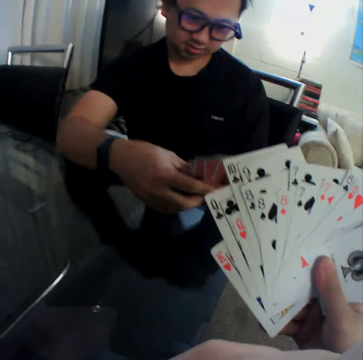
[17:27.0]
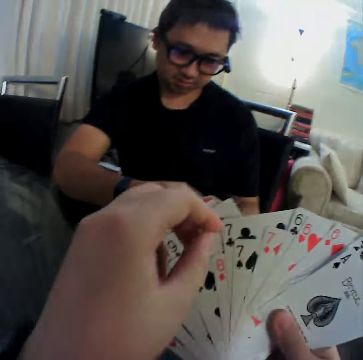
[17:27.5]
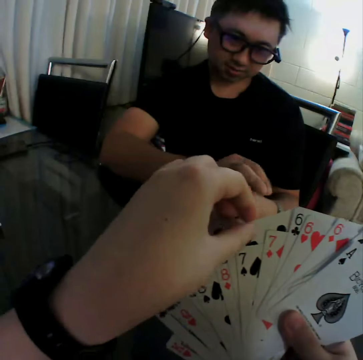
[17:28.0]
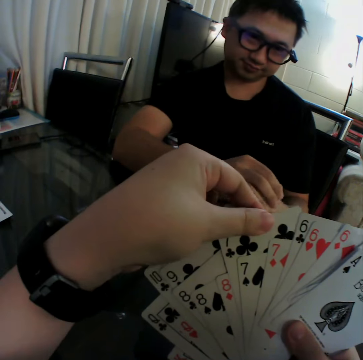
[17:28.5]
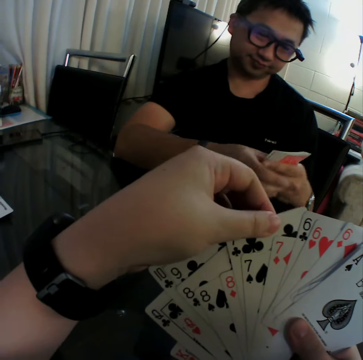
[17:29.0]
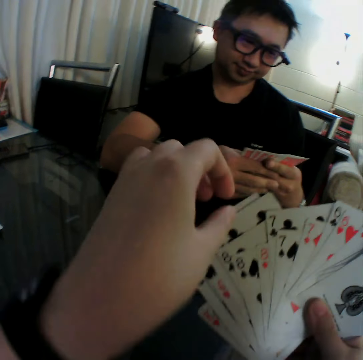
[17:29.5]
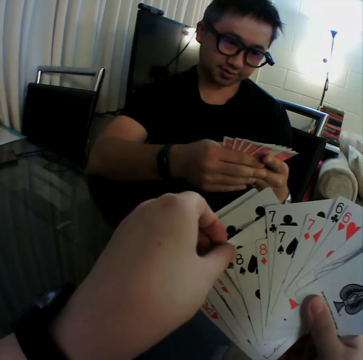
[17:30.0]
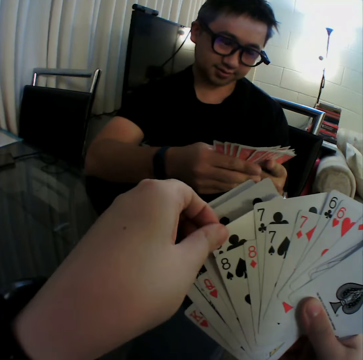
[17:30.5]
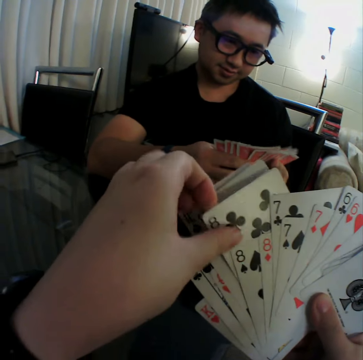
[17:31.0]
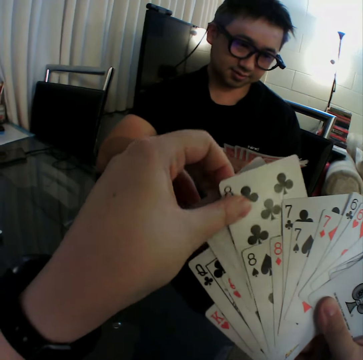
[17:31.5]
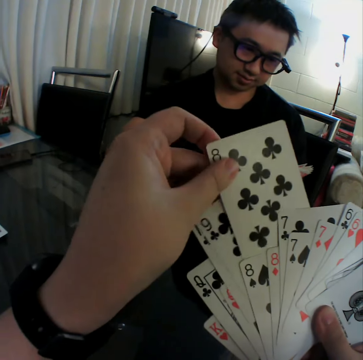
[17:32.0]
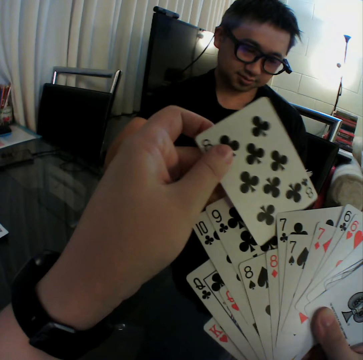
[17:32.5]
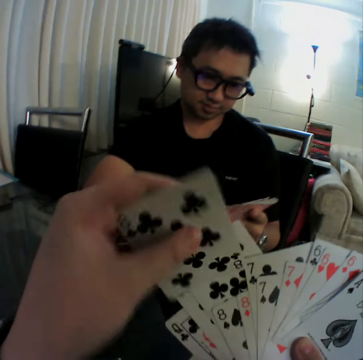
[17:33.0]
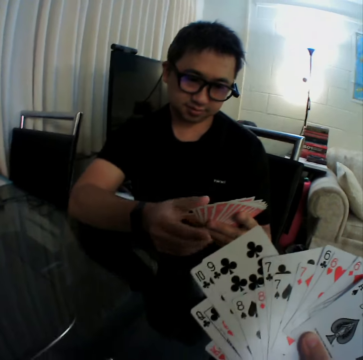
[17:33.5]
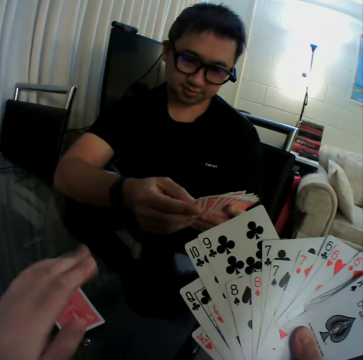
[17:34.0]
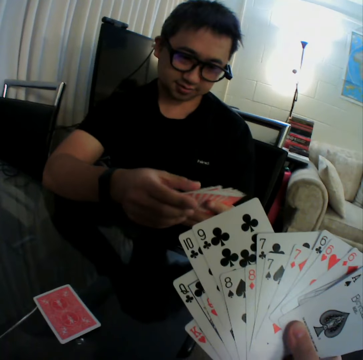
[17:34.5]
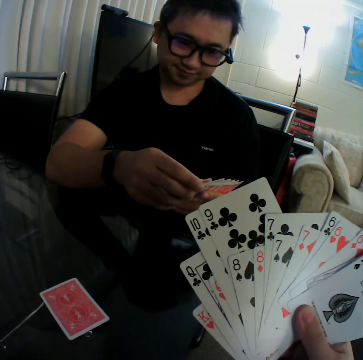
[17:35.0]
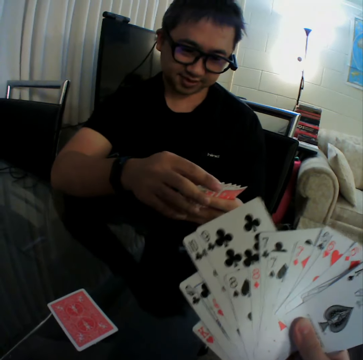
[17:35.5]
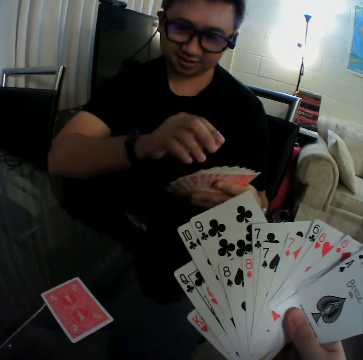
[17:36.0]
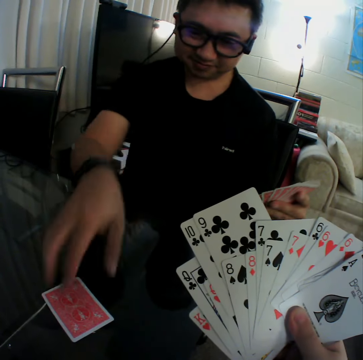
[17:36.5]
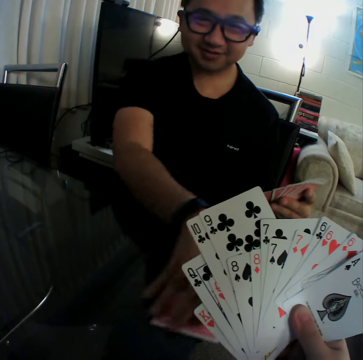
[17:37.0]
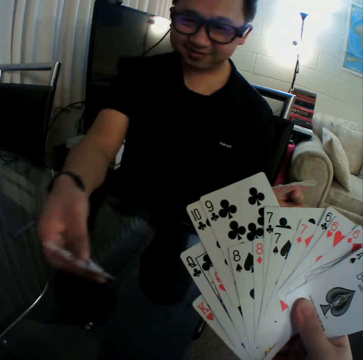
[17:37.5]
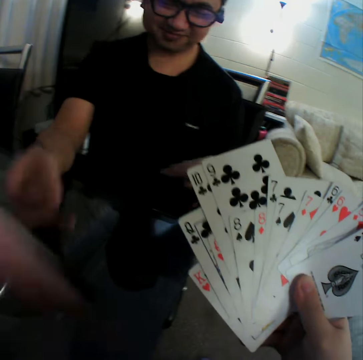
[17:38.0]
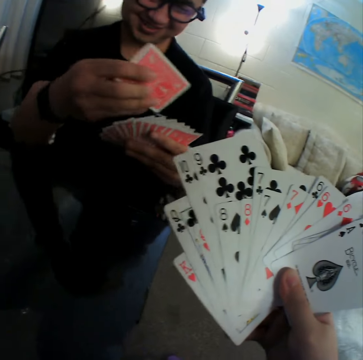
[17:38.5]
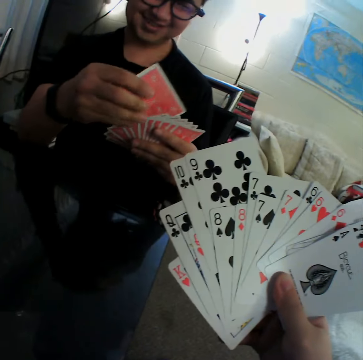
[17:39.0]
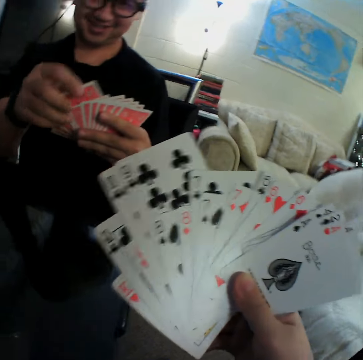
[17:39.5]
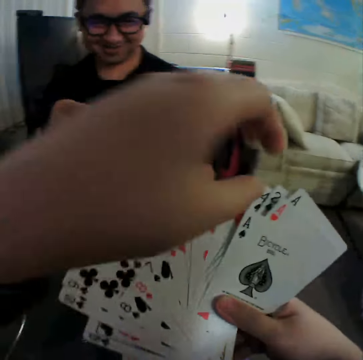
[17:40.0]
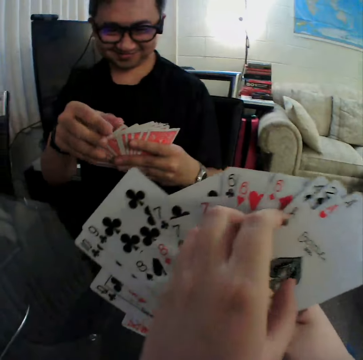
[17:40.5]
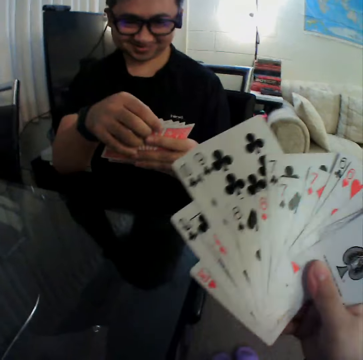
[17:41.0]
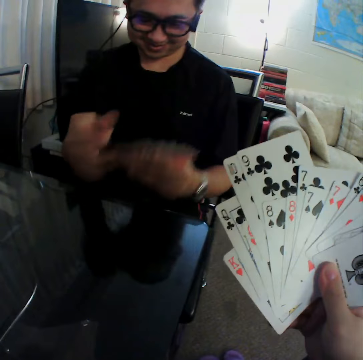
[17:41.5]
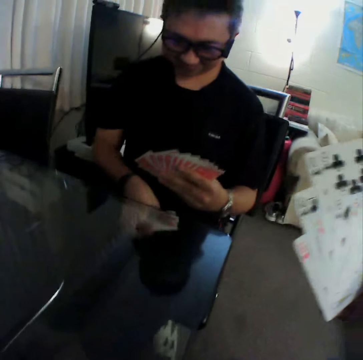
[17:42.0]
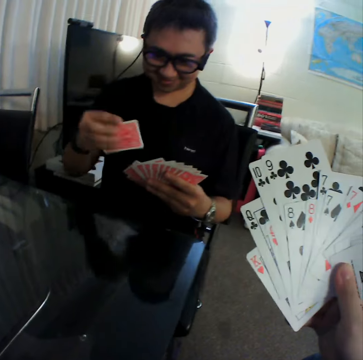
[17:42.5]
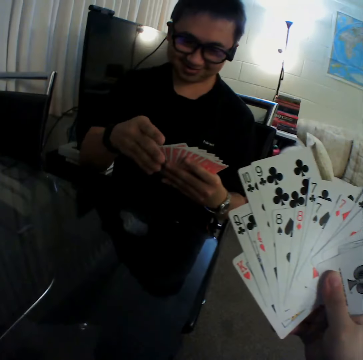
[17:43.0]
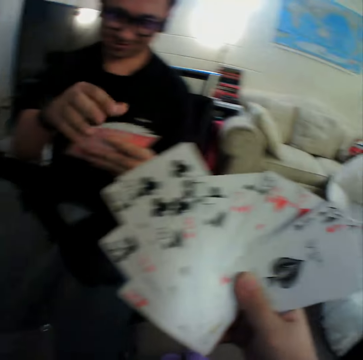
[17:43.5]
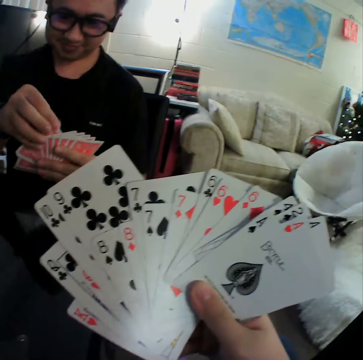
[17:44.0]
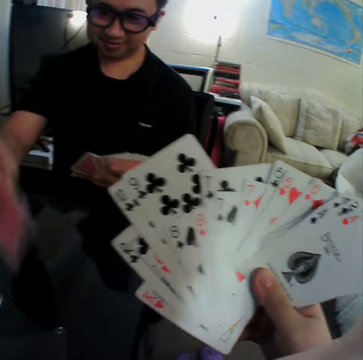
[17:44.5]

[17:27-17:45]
The camera wearer picks cards from a hand. He shuffles the cards in both hands. He drops a card on the table with his left hand. He converses with a man. The man adjusts the cards with a hand, picks cards from the table, and packs some cards on the table with his right hand. The man places a card on the other hand and shuffles the cards in both hands. The camera wearer touches the cards in his right hand with his left hand. The man places a card on the other hand. The camera wearer picks up a card on his lap with his right hand. The man drops a card on the table with his right hand.

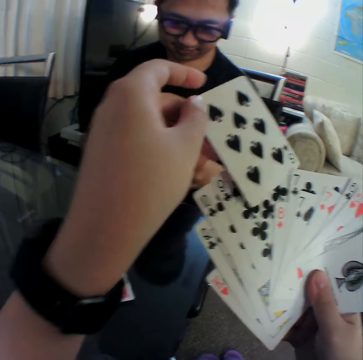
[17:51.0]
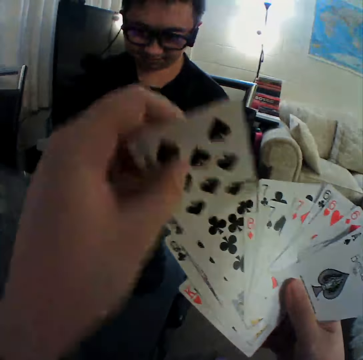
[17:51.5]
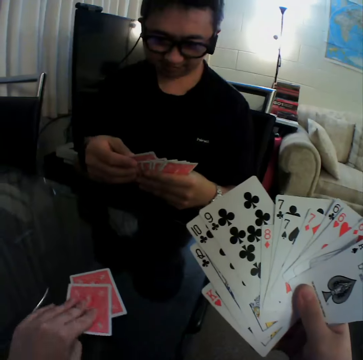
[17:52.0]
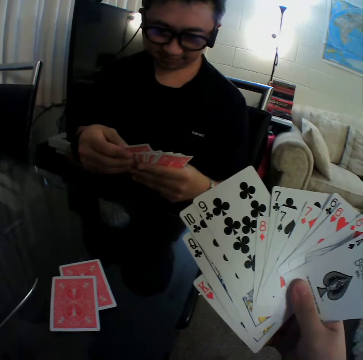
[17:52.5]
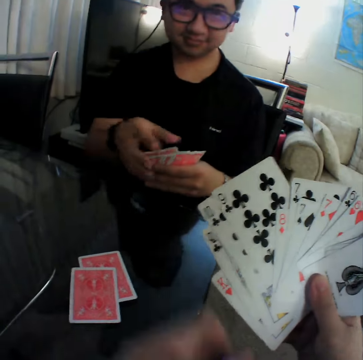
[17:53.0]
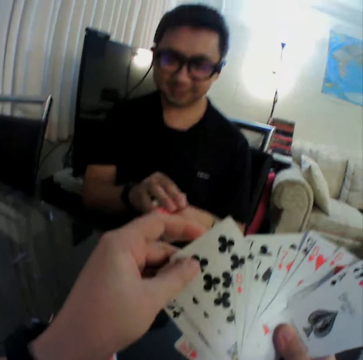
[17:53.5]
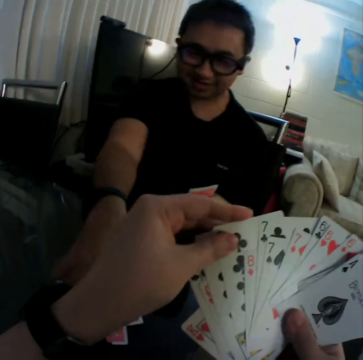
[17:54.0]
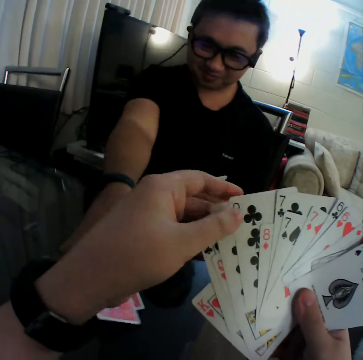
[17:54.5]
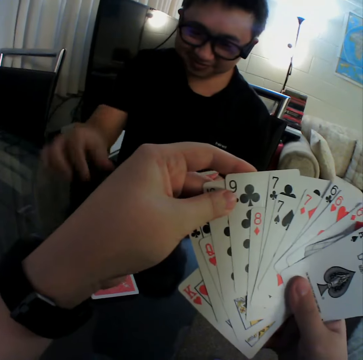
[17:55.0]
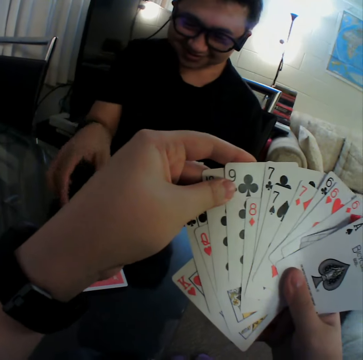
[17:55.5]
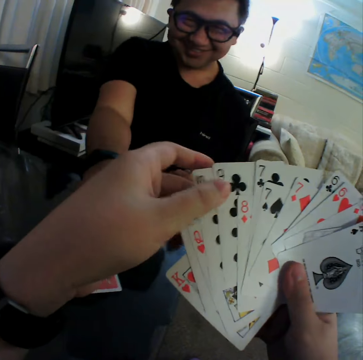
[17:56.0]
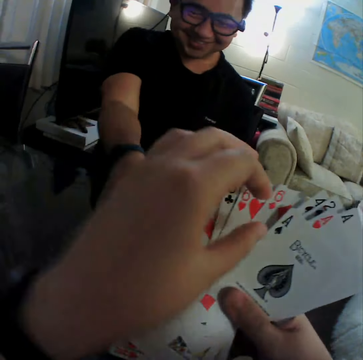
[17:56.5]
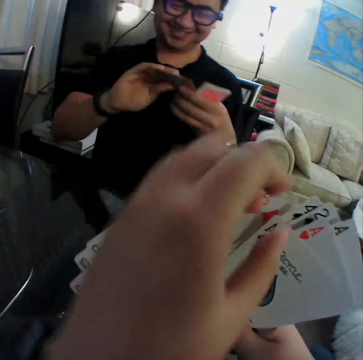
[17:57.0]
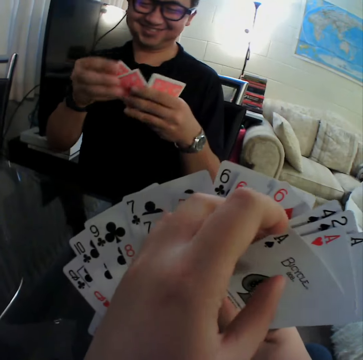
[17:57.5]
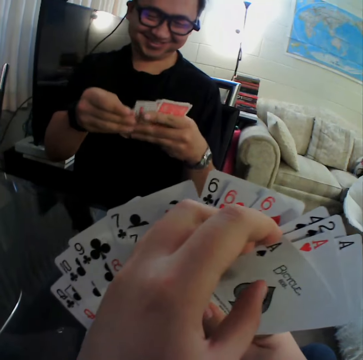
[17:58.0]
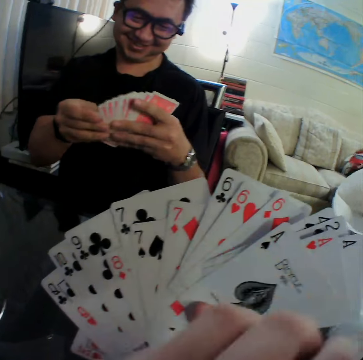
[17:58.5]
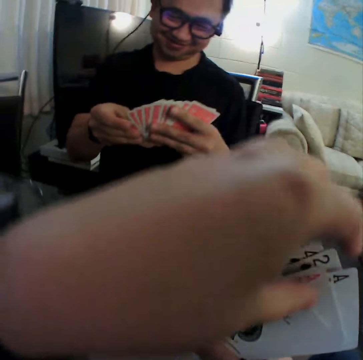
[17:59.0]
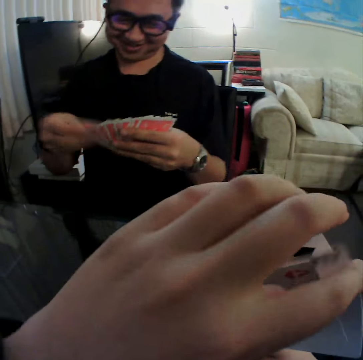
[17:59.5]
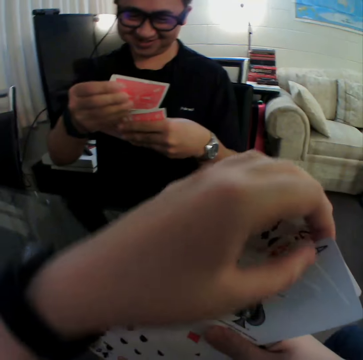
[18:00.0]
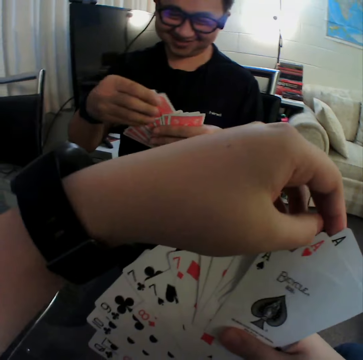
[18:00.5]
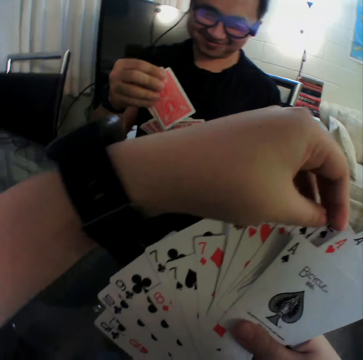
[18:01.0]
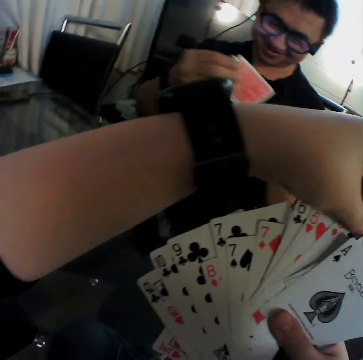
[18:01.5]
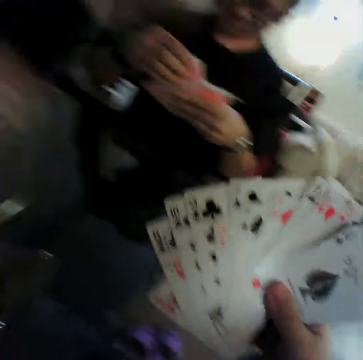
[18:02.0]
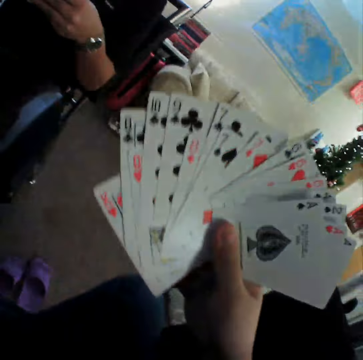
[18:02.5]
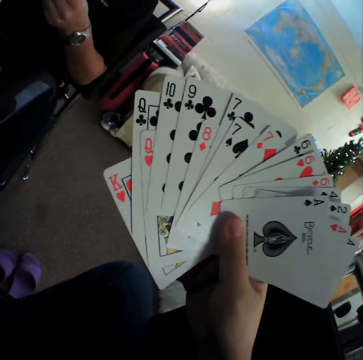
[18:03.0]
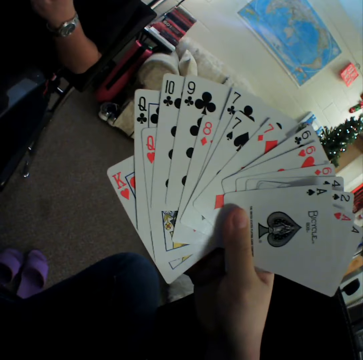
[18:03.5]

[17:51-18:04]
The camera wearer places a card on the table. A man adjusts the cards with a hand. The camera wearer adjusts a card with a hand. The man gathers the cards in both hands. The camera wearer shuffles the cards in both hands. The man picks a card from the table, flips a card on the table with his right hand, and packs some cards on the table with his right hand. The camera wearer adjusts the cards with a hand. The man shuffles the cards in both hands. The camera wearer removes his left hand from the cards in his right hand. He drops a card on the table with his right hand. He converses with the man.

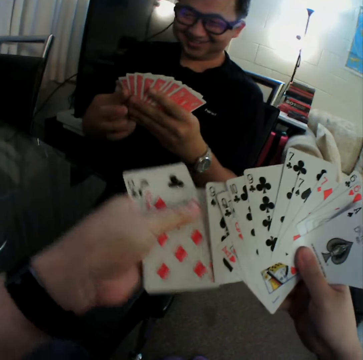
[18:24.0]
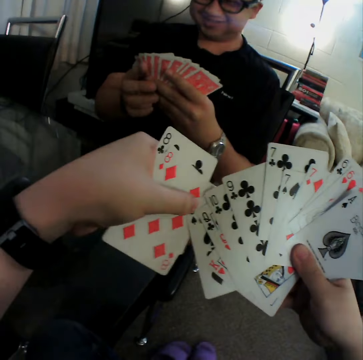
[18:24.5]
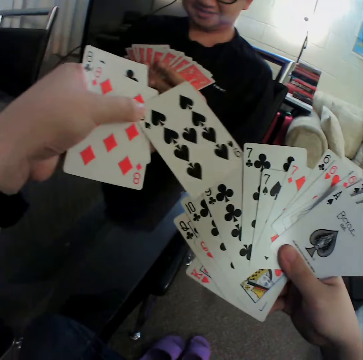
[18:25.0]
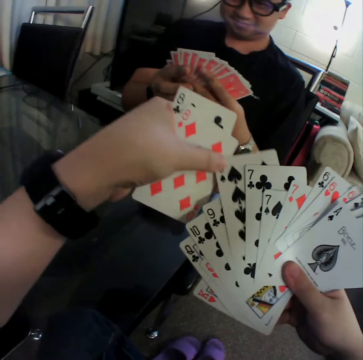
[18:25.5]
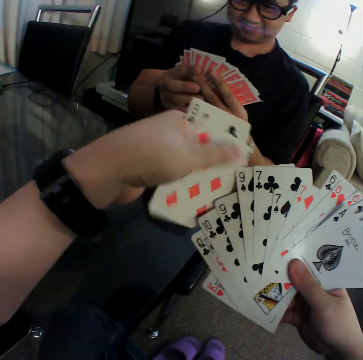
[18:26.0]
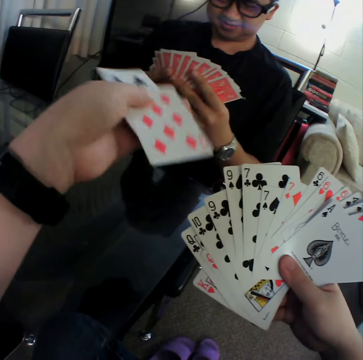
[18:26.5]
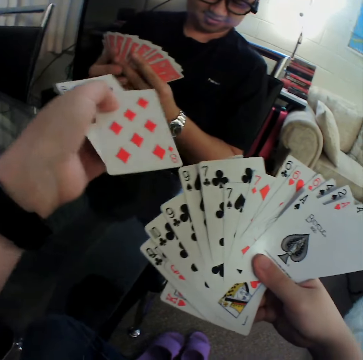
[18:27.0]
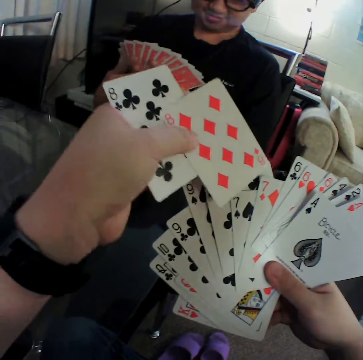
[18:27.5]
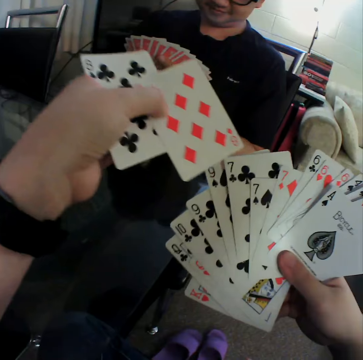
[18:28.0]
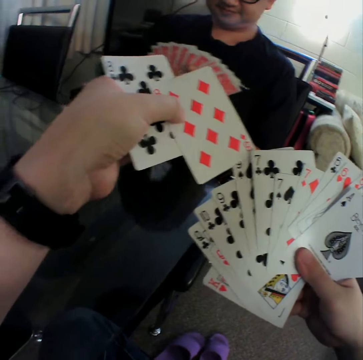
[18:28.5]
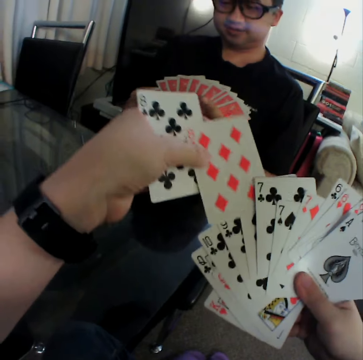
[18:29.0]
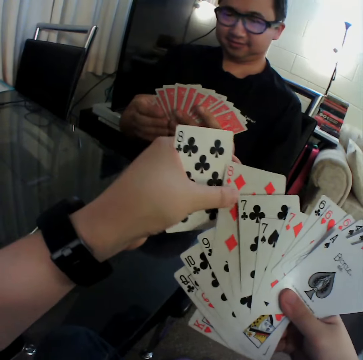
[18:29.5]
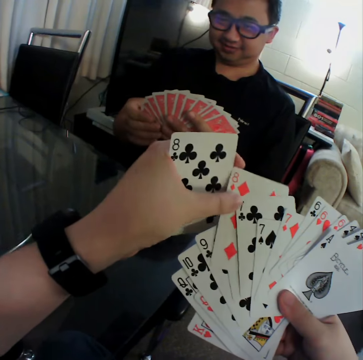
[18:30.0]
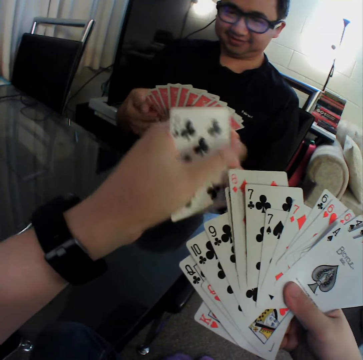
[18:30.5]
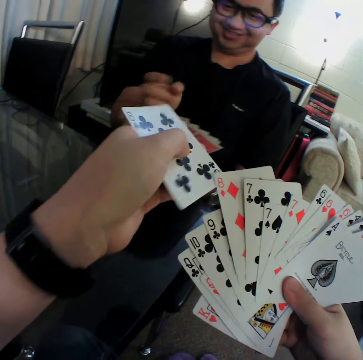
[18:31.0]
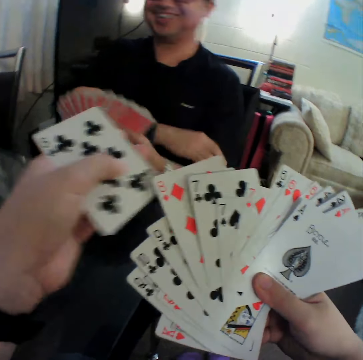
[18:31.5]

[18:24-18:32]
The camera wearer puts the playing cards on the left hand. They pull the playing card from the left hand. They put the playing card in the middle of others. They look at the playing cards. They put the playing card in the middle of others. A man removes his right hand from the cards in his right hand.
